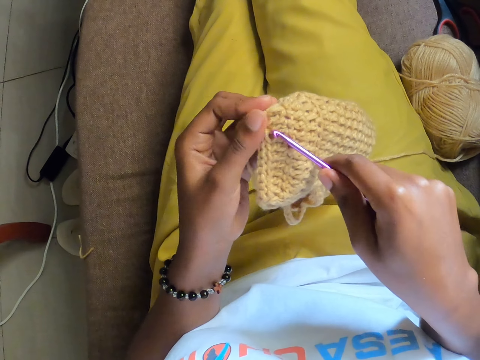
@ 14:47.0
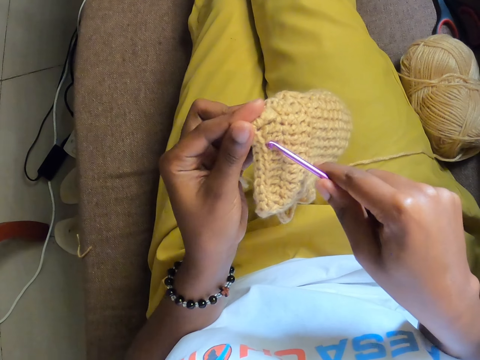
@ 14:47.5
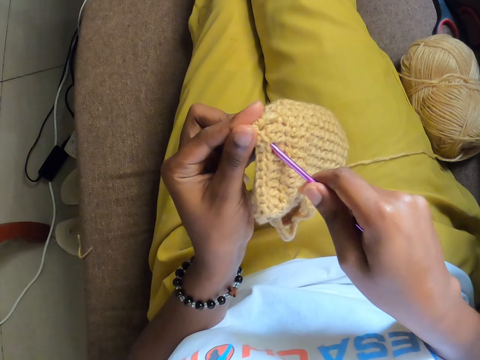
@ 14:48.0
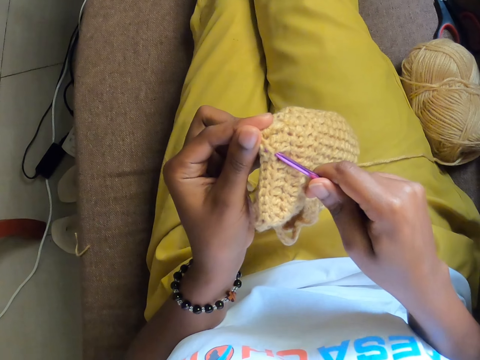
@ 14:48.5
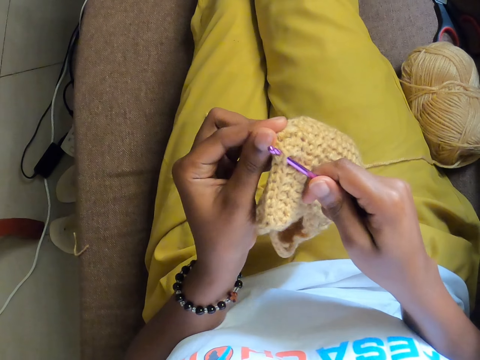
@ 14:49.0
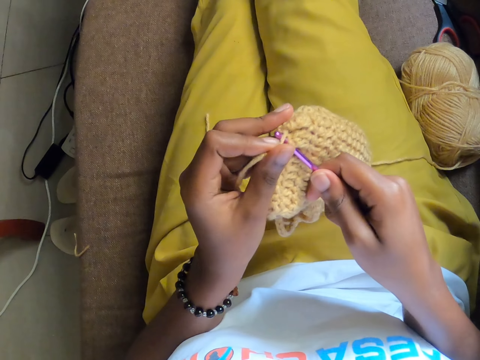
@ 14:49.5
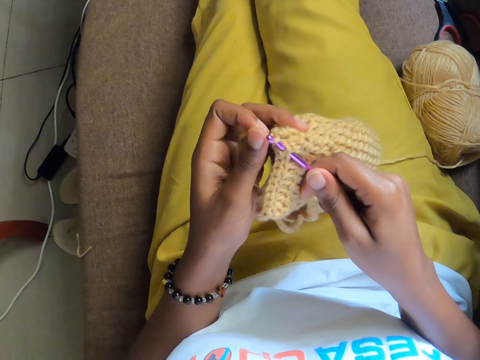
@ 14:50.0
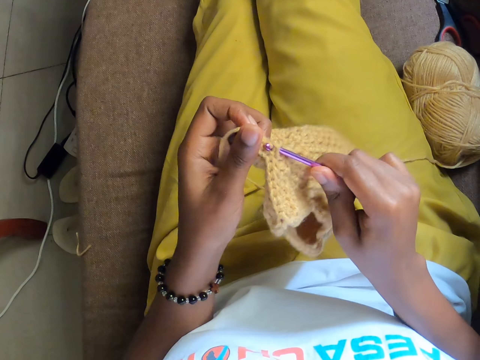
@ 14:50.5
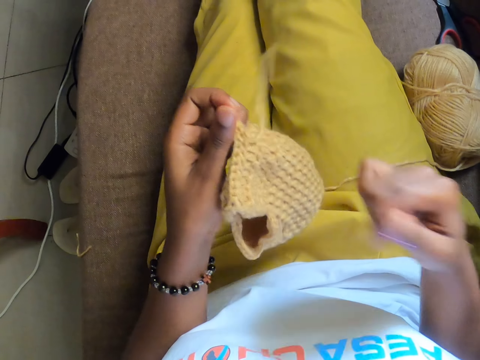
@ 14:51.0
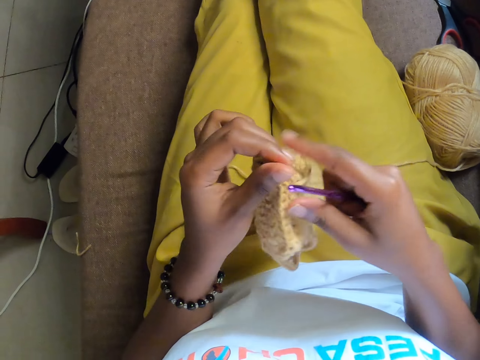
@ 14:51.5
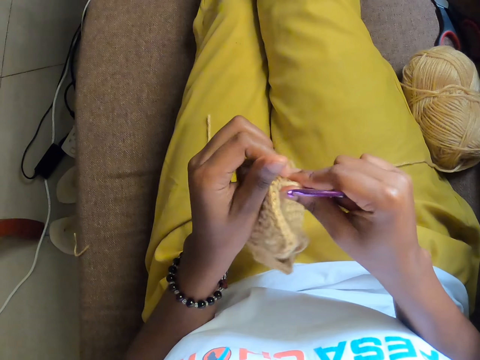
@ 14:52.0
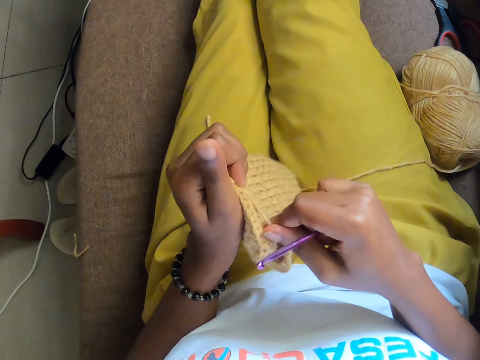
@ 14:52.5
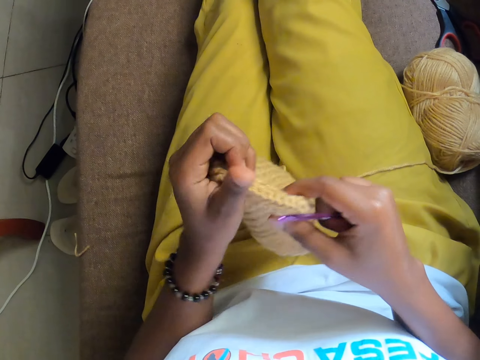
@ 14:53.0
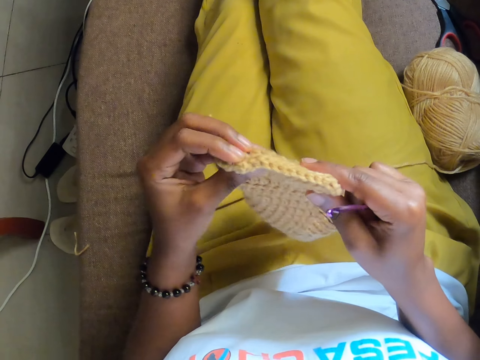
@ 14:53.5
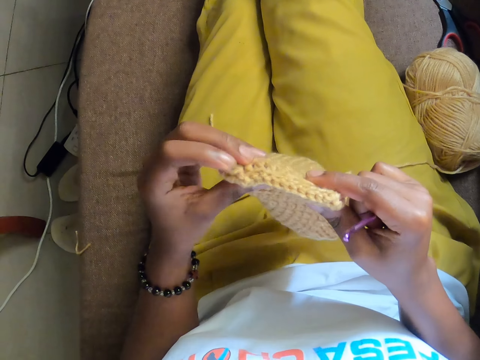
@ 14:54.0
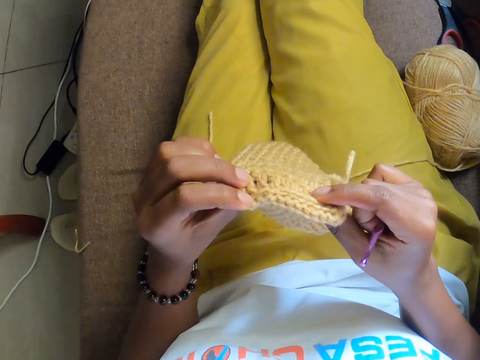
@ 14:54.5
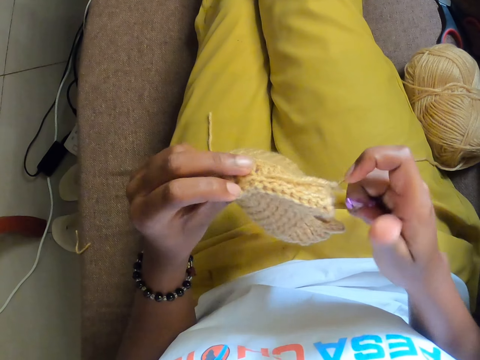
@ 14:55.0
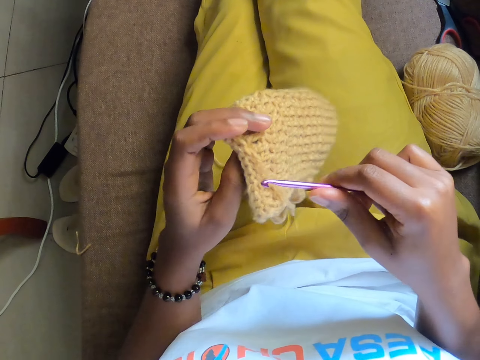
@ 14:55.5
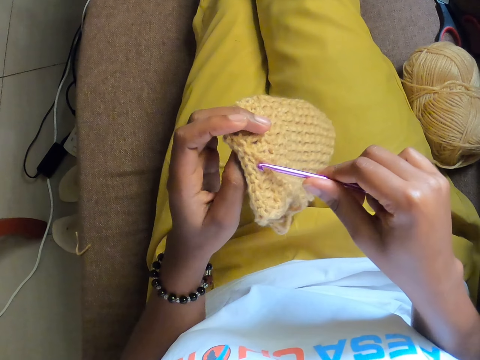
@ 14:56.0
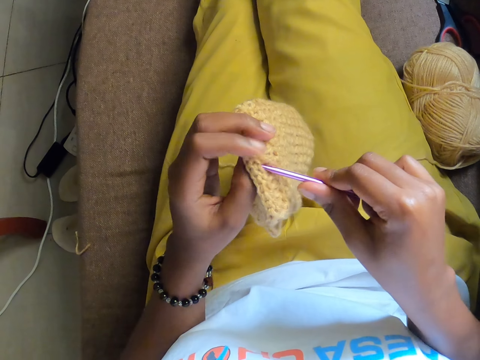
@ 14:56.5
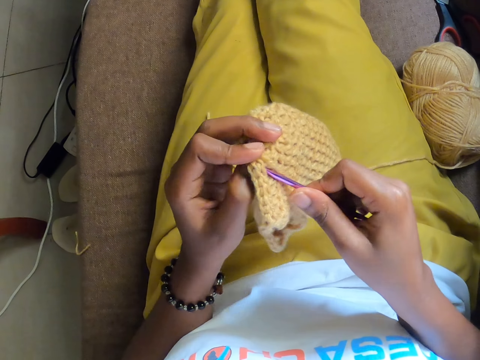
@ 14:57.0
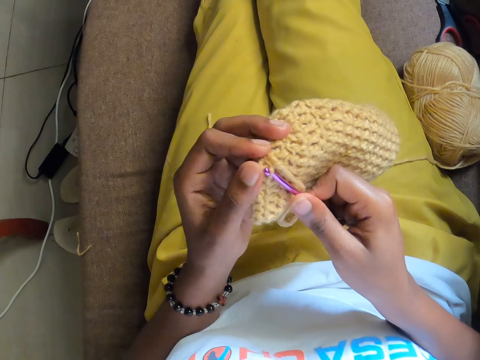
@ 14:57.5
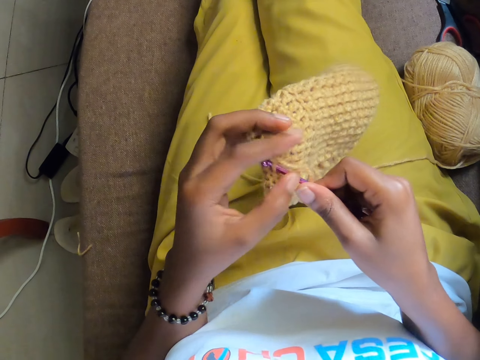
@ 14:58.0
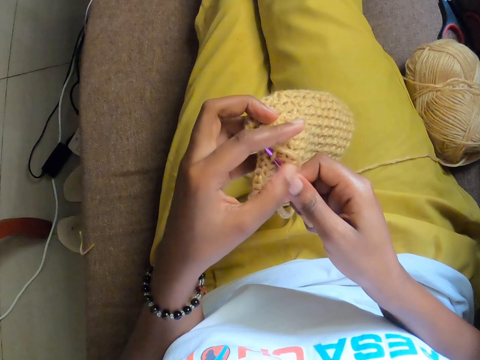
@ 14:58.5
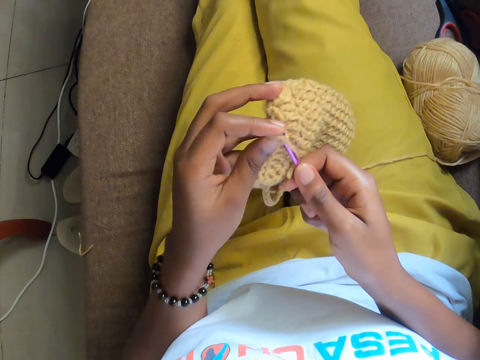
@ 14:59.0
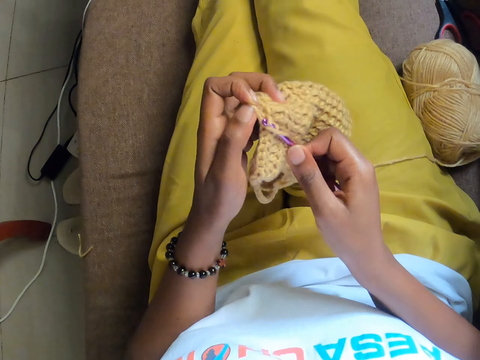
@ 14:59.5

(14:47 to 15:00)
The camera wearer looks at the crochet cloth. They crochet the crochet cloth.

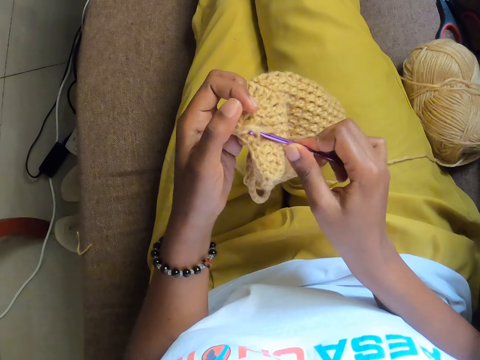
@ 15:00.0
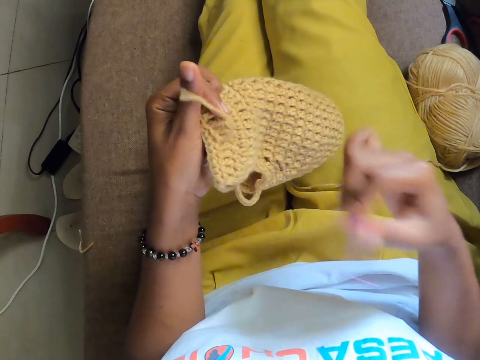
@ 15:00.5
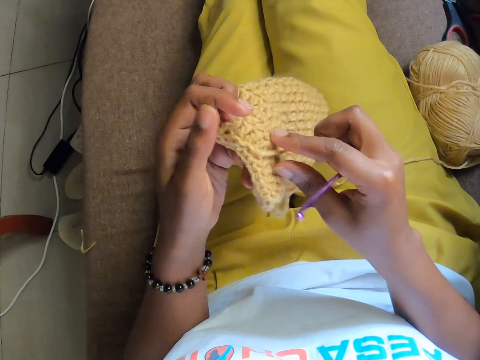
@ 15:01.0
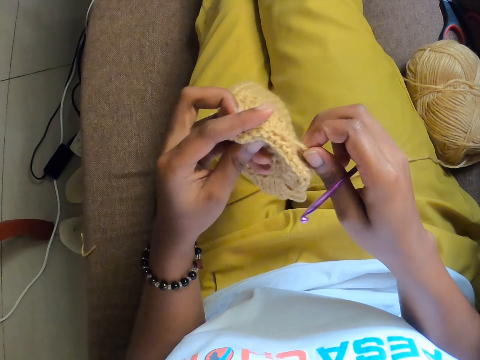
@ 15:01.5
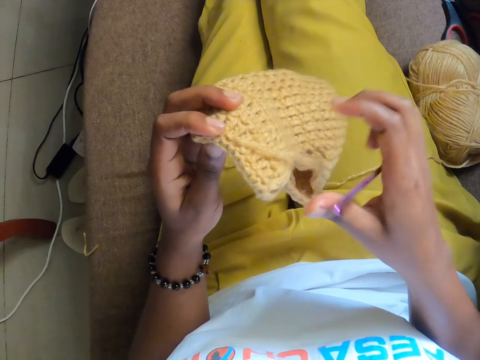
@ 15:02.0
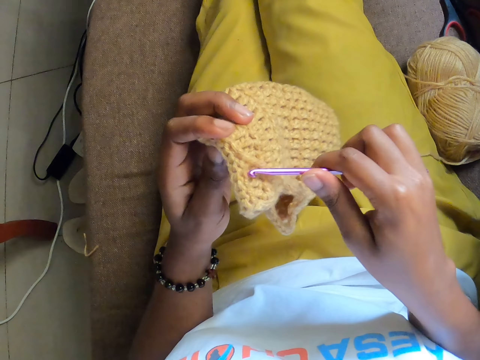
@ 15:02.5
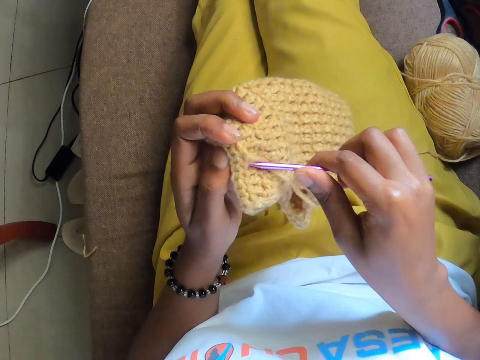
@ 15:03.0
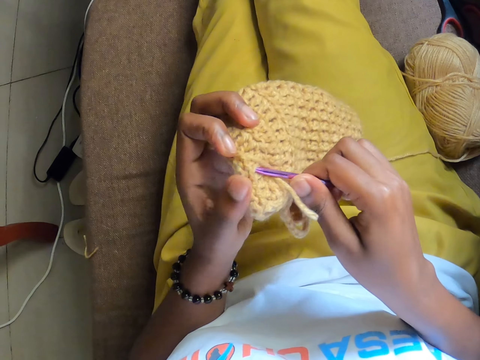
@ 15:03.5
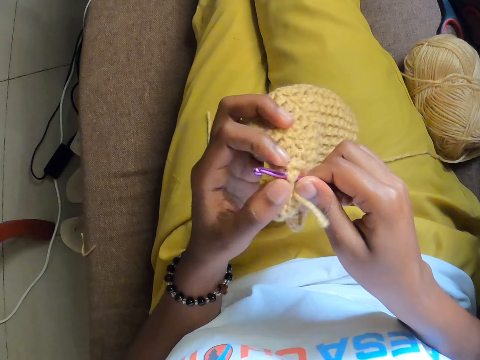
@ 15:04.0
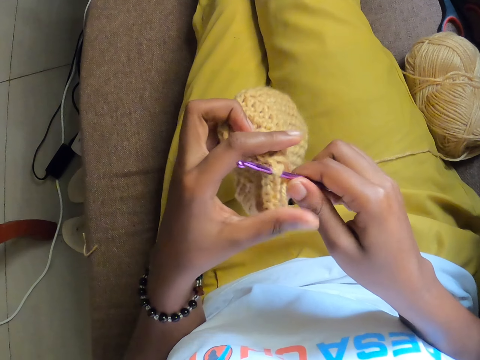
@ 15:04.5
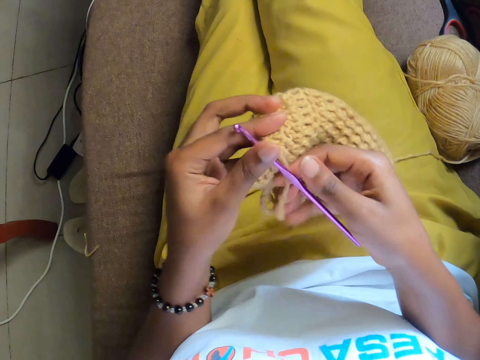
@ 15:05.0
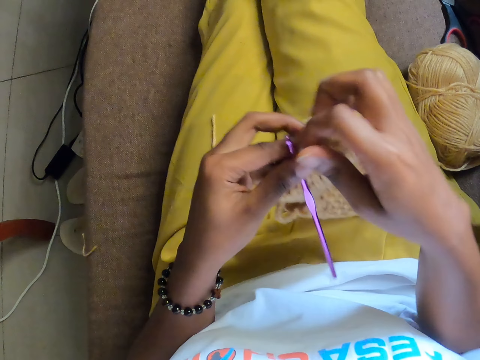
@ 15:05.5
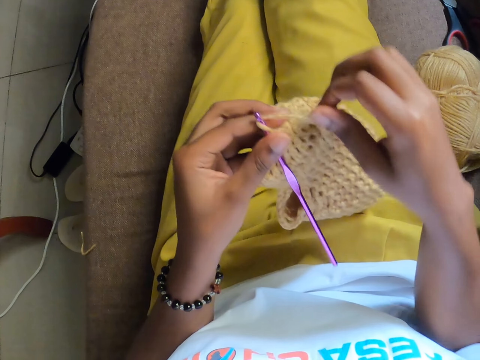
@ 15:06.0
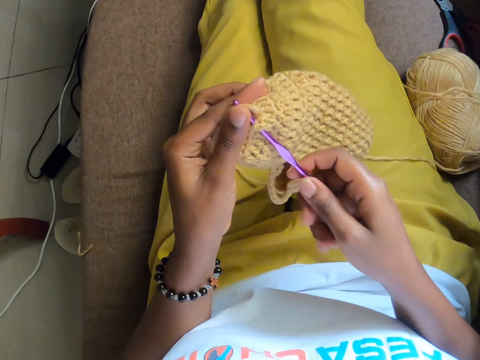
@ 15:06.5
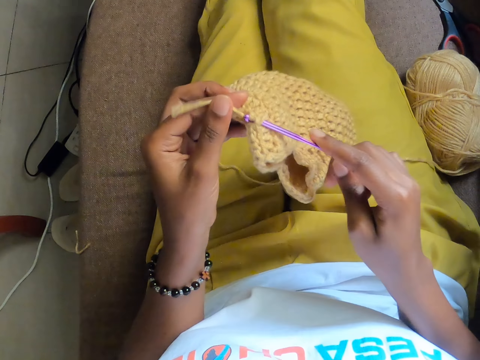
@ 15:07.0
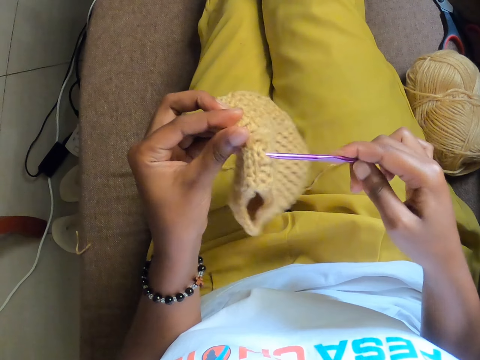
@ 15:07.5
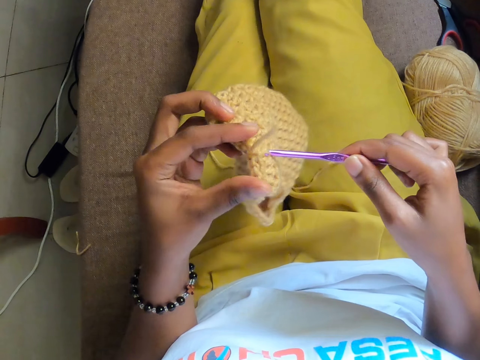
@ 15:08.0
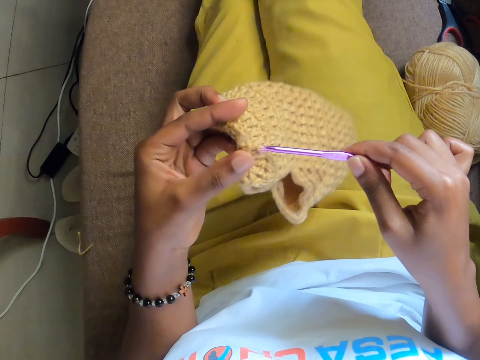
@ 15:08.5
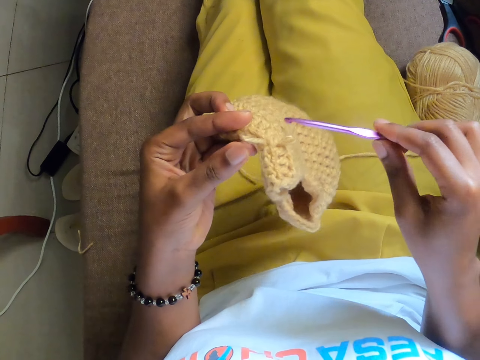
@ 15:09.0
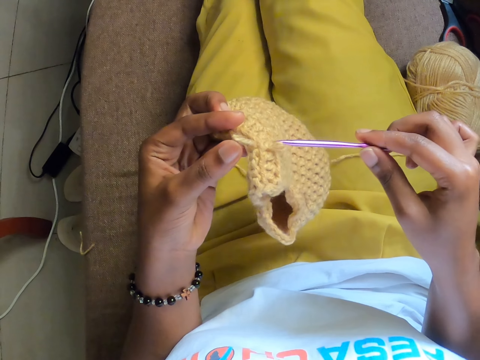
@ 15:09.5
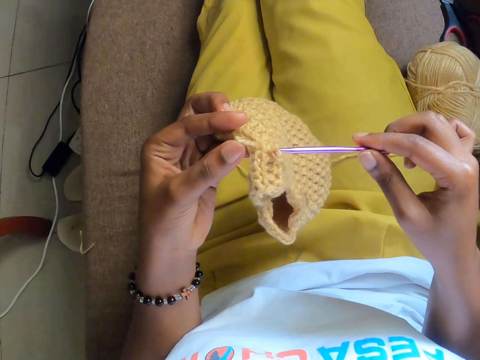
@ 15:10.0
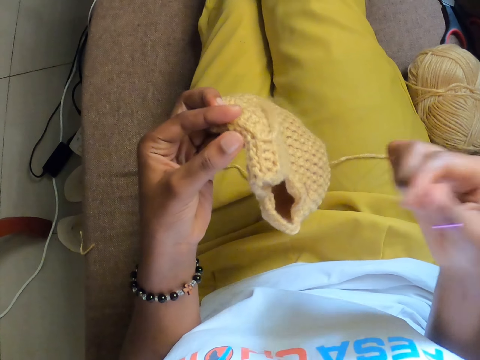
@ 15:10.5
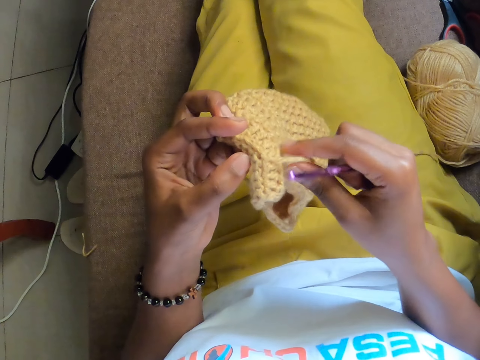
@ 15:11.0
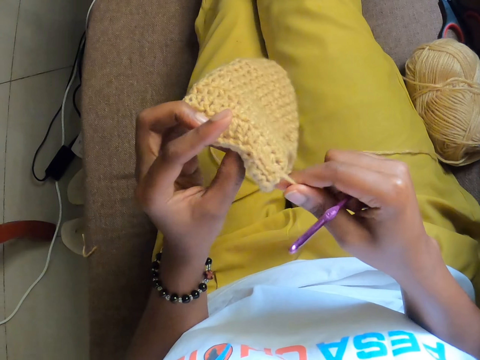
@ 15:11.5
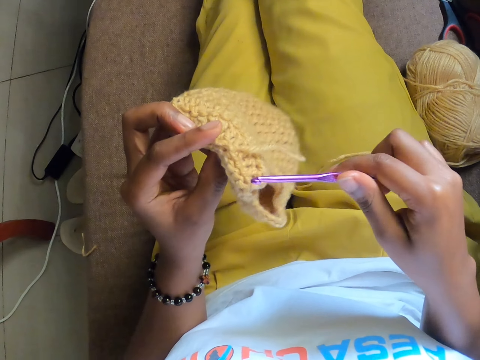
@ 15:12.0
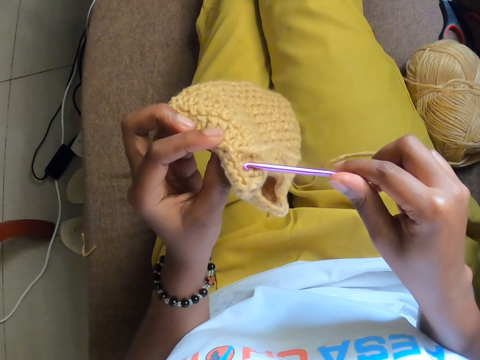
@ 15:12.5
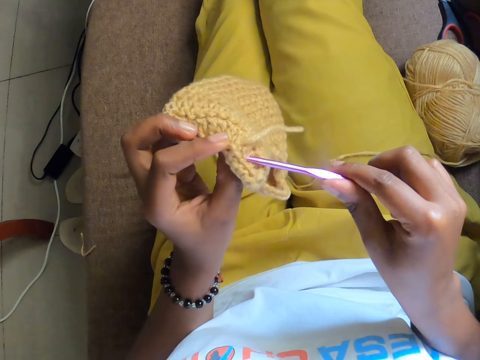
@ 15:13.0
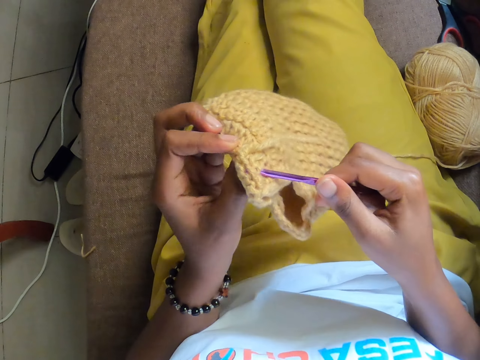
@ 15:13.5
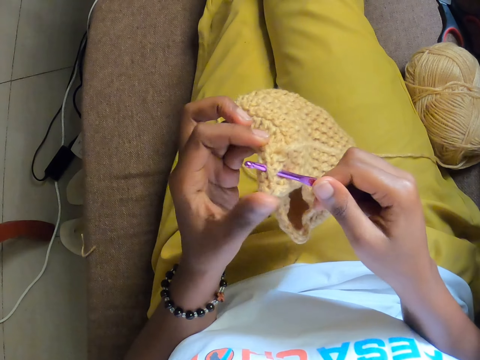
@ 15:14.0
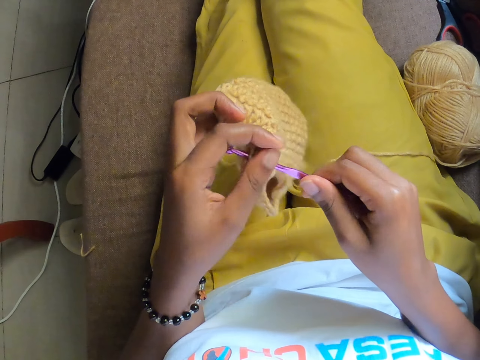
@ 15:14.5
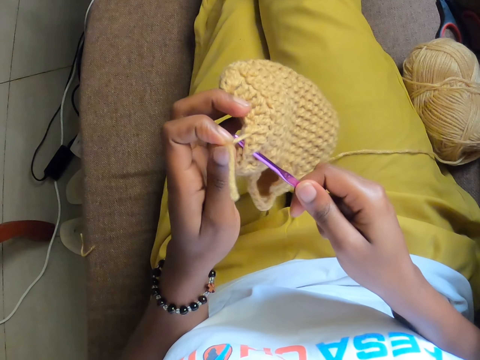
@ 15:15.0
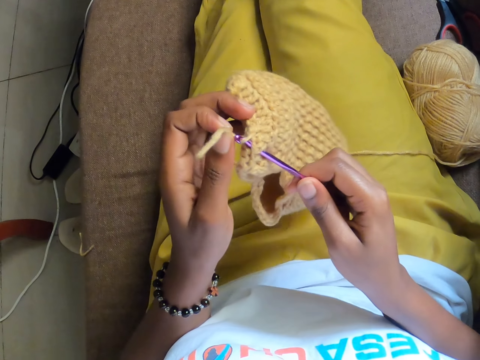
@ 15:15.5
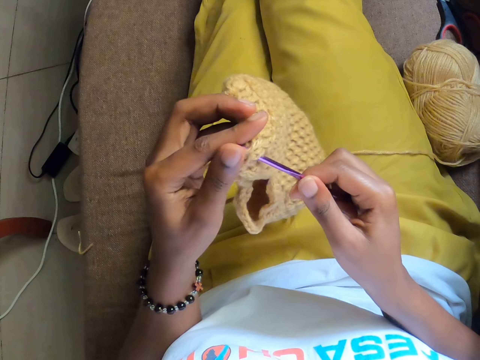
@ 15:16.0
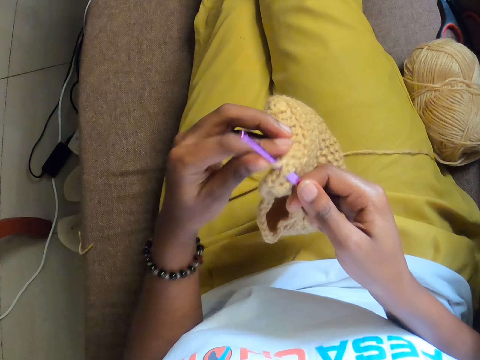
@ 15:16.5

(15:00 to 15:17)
The camera wearer pulls the thread with the hand. They crochet the crochet cloth and look at the crochet cloth. They pull the thread with the hand. They crochet the crochet cloth.
